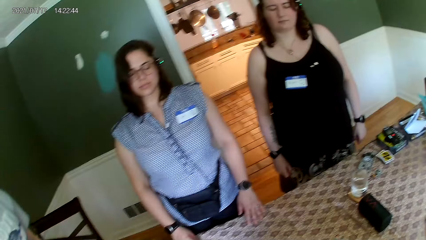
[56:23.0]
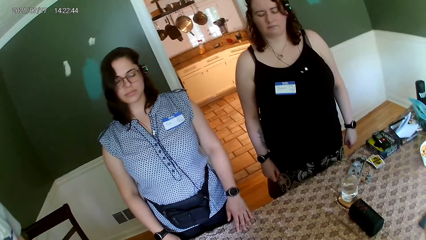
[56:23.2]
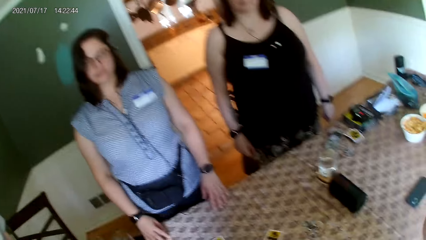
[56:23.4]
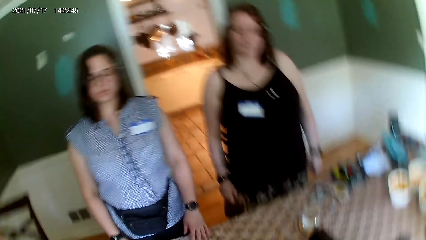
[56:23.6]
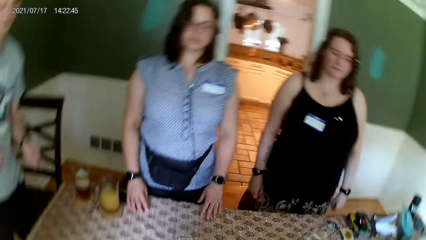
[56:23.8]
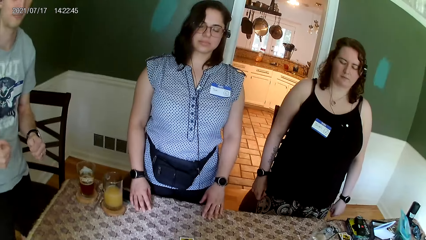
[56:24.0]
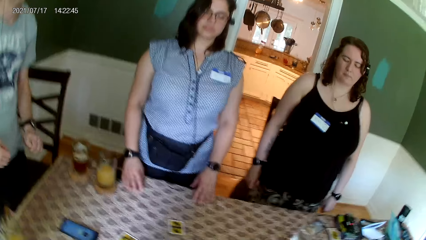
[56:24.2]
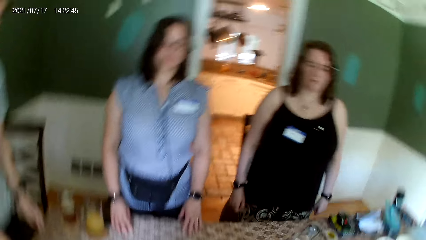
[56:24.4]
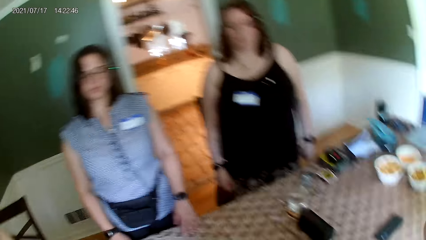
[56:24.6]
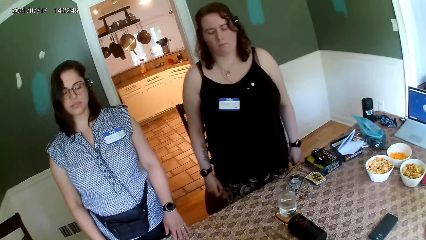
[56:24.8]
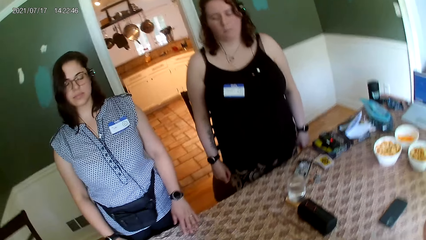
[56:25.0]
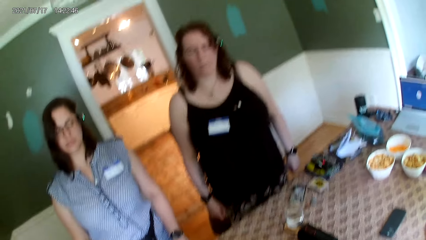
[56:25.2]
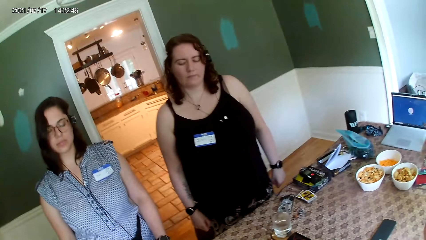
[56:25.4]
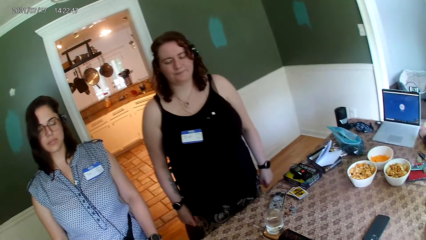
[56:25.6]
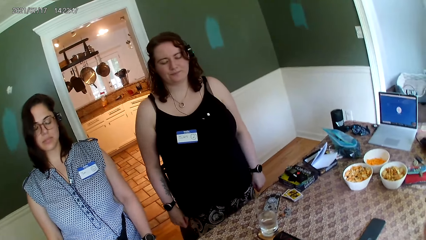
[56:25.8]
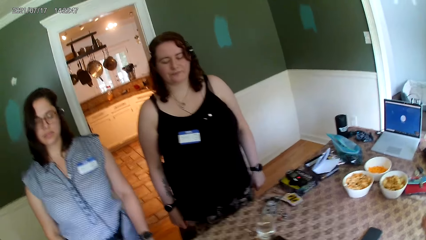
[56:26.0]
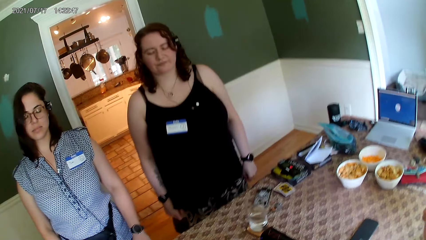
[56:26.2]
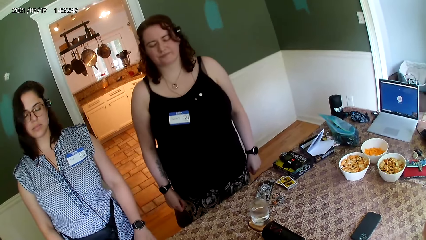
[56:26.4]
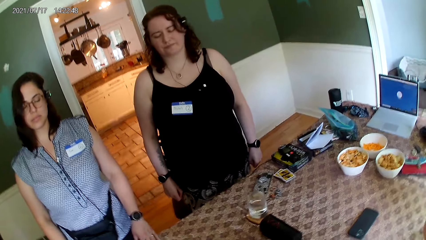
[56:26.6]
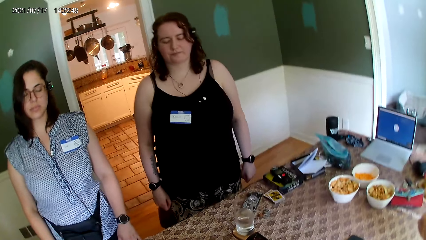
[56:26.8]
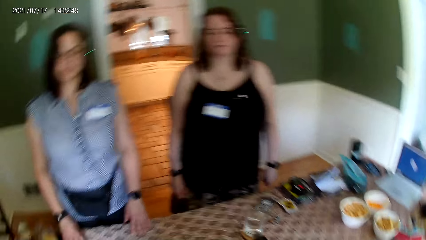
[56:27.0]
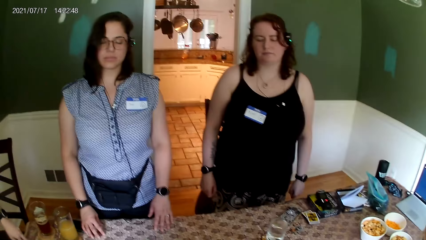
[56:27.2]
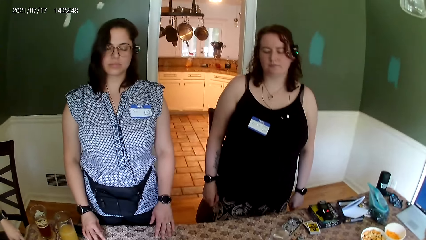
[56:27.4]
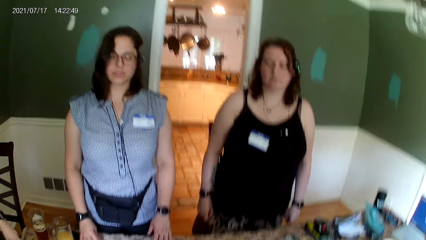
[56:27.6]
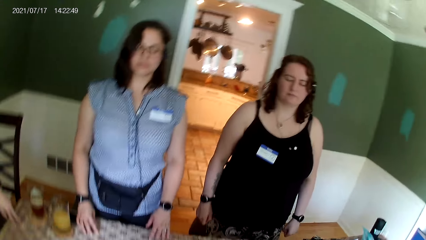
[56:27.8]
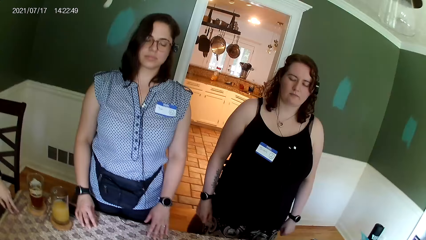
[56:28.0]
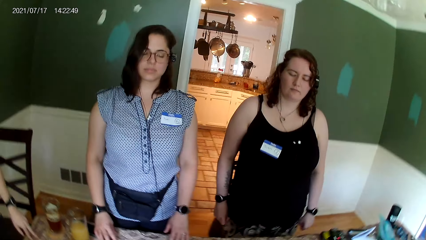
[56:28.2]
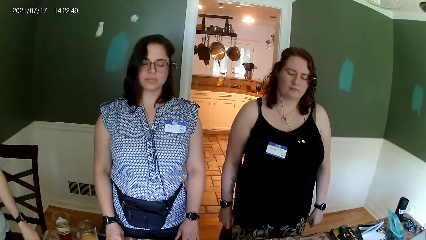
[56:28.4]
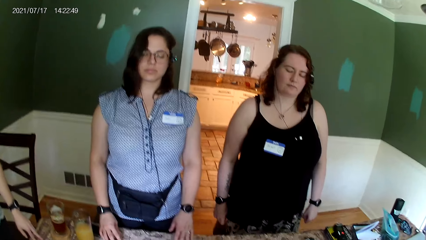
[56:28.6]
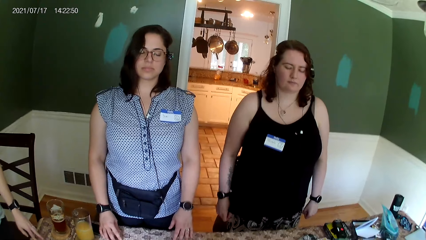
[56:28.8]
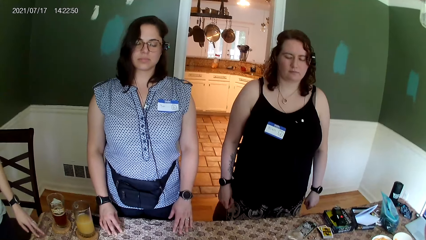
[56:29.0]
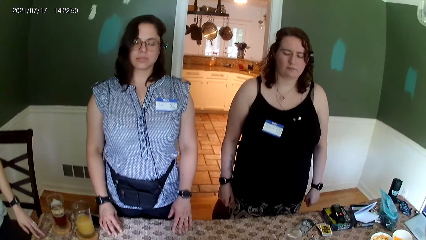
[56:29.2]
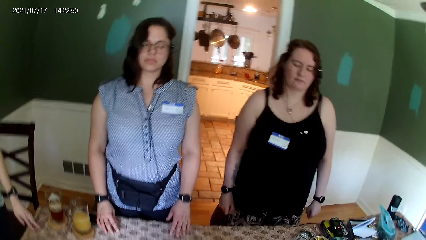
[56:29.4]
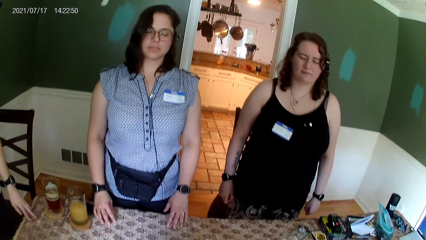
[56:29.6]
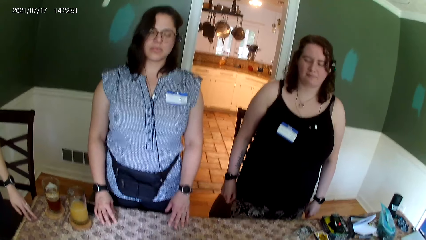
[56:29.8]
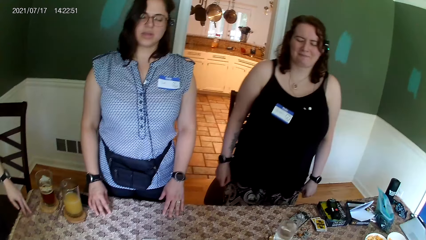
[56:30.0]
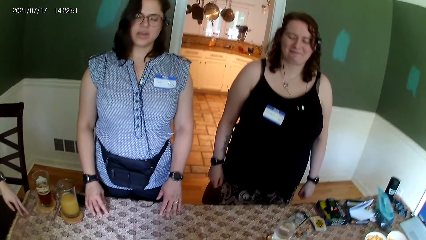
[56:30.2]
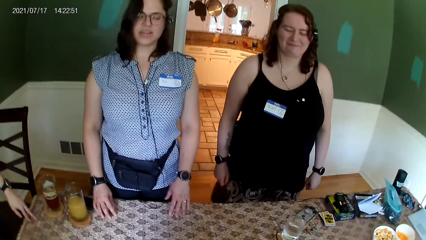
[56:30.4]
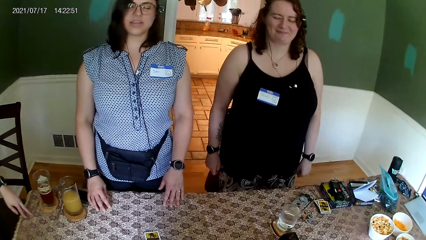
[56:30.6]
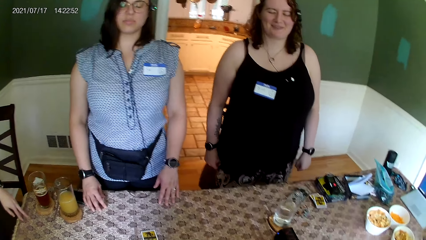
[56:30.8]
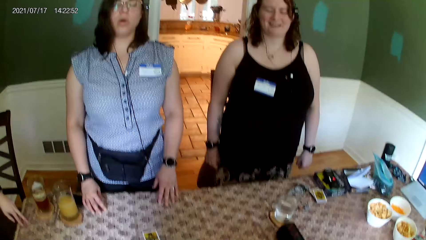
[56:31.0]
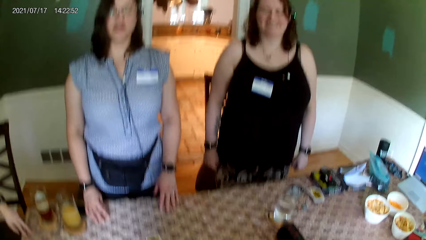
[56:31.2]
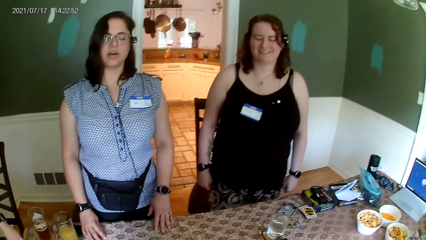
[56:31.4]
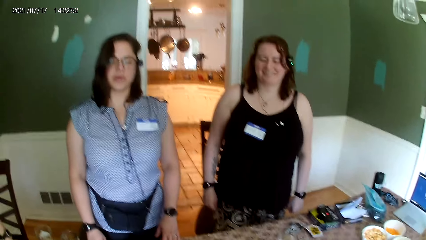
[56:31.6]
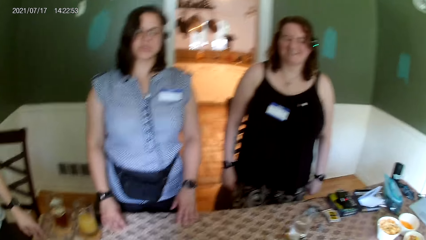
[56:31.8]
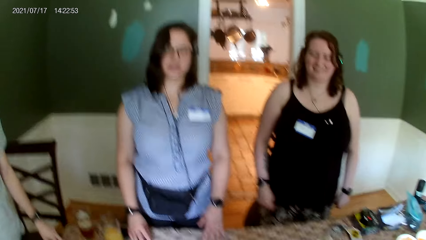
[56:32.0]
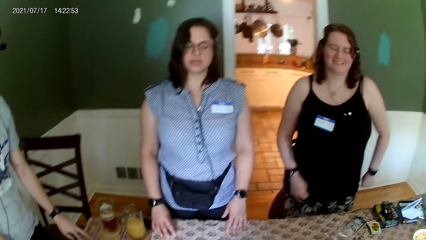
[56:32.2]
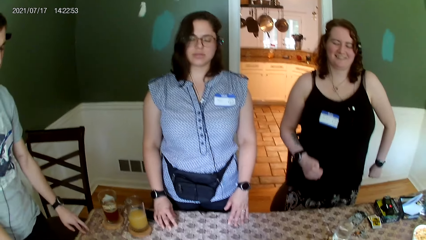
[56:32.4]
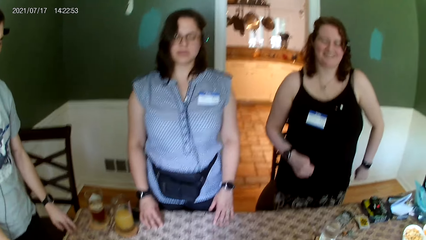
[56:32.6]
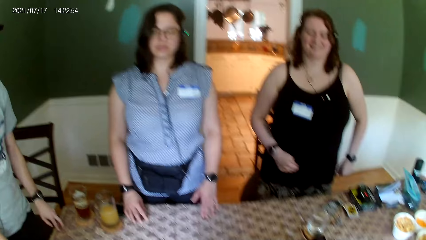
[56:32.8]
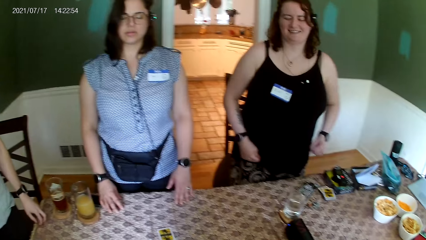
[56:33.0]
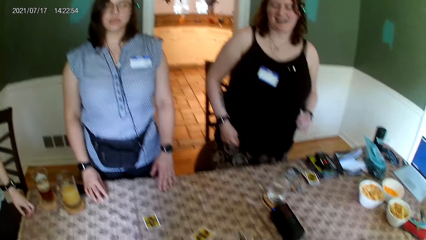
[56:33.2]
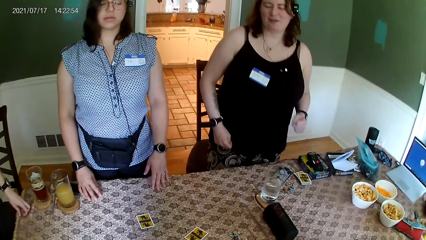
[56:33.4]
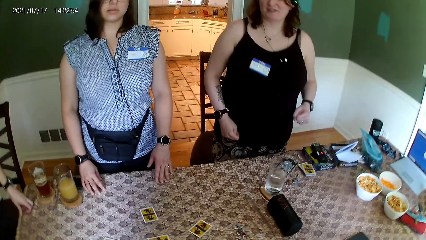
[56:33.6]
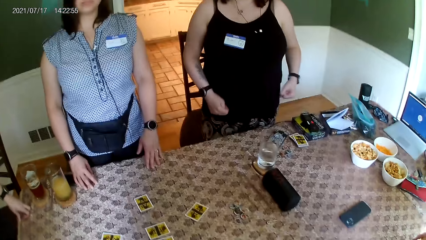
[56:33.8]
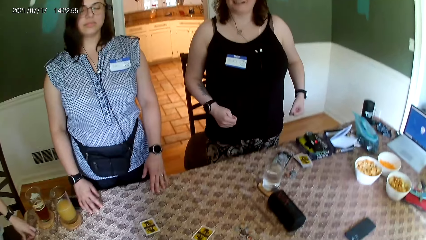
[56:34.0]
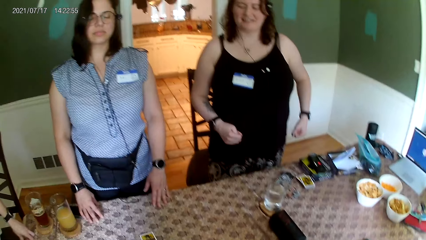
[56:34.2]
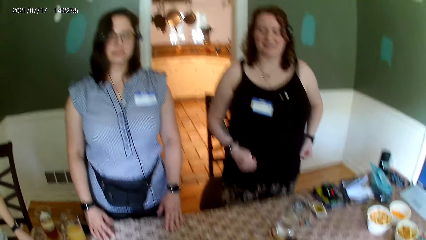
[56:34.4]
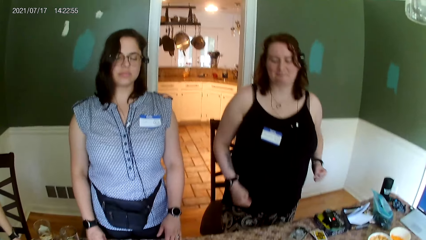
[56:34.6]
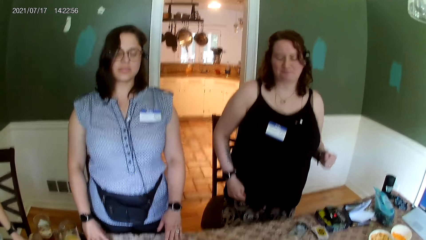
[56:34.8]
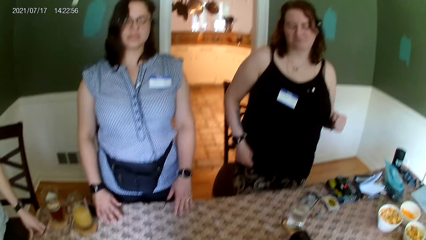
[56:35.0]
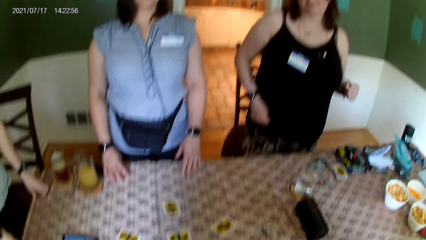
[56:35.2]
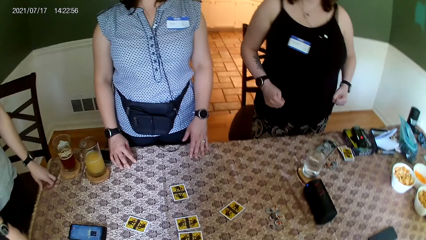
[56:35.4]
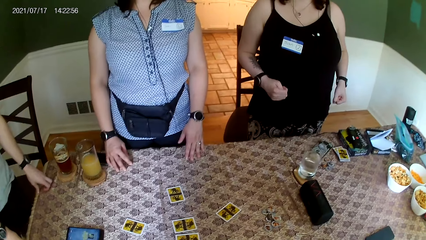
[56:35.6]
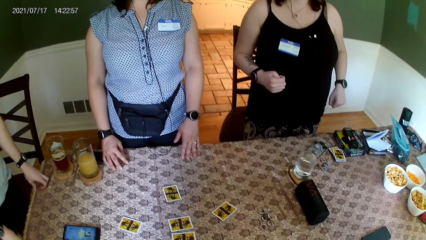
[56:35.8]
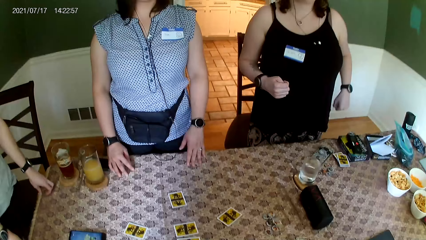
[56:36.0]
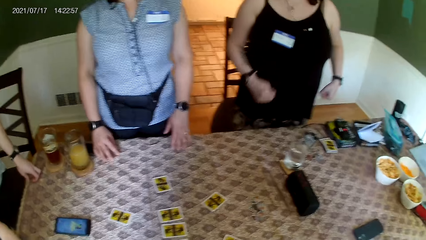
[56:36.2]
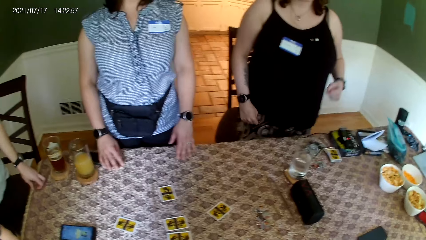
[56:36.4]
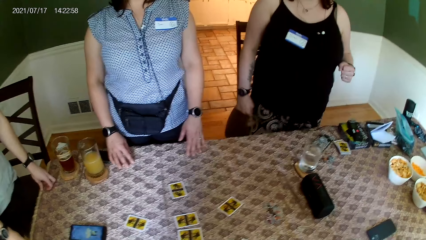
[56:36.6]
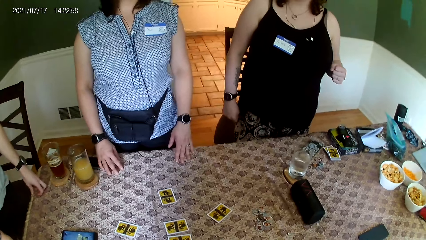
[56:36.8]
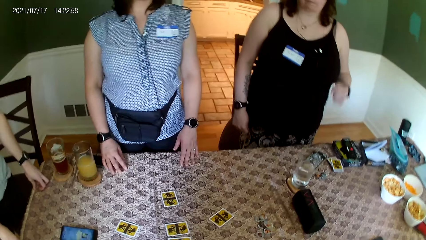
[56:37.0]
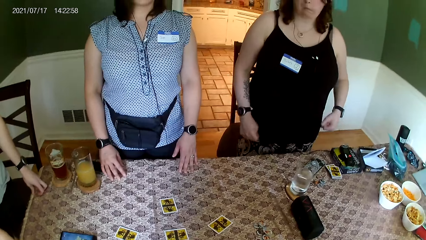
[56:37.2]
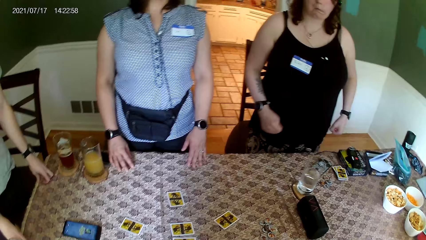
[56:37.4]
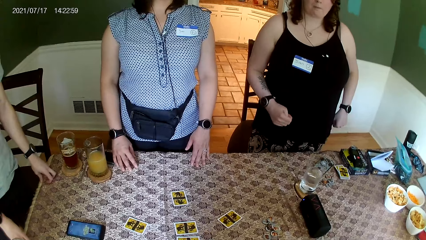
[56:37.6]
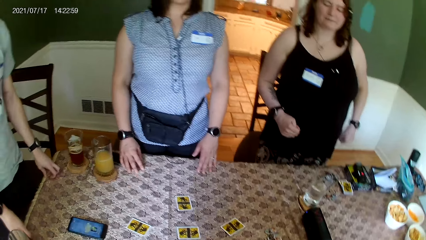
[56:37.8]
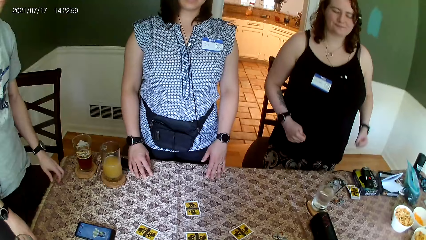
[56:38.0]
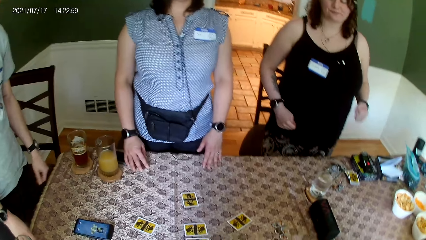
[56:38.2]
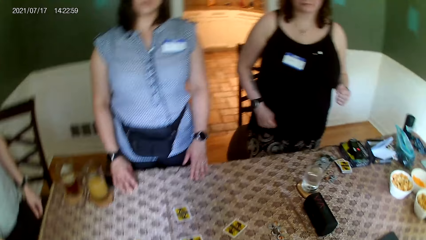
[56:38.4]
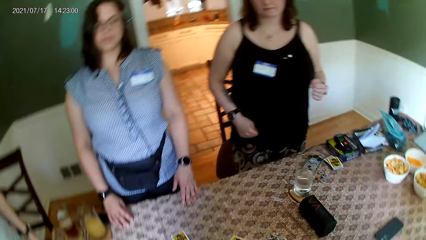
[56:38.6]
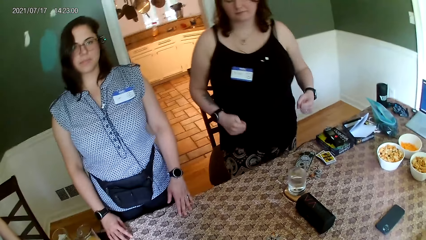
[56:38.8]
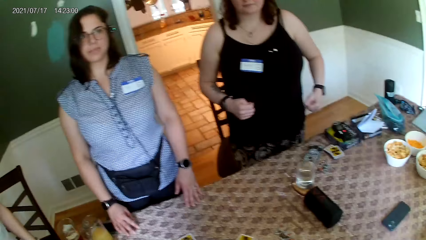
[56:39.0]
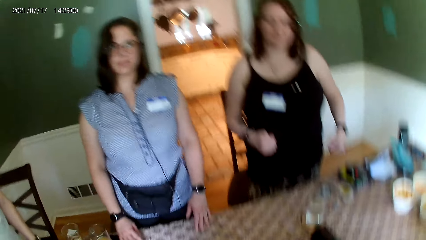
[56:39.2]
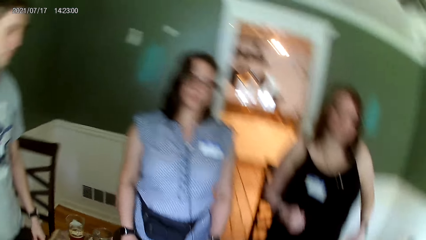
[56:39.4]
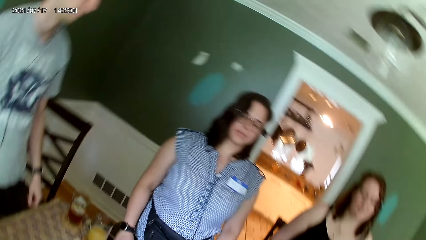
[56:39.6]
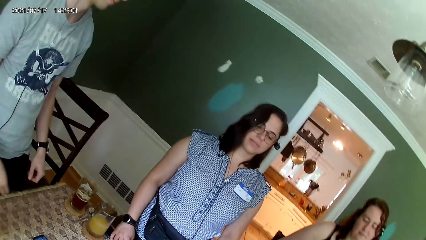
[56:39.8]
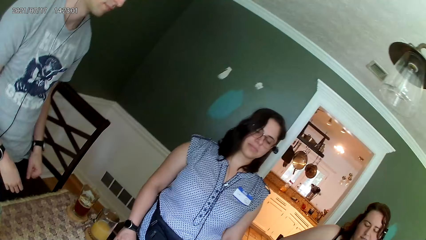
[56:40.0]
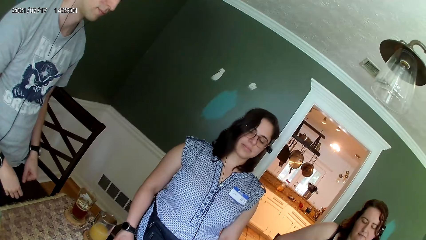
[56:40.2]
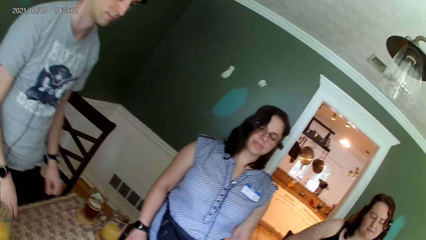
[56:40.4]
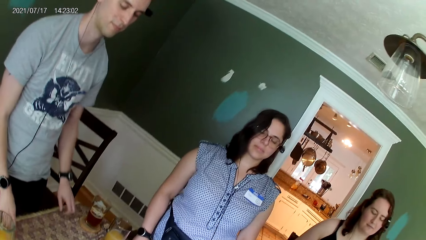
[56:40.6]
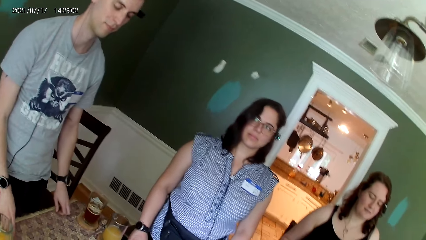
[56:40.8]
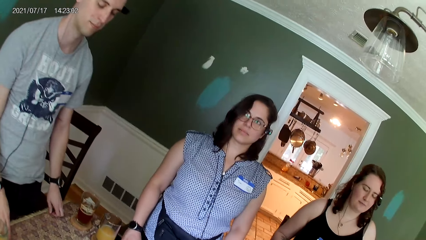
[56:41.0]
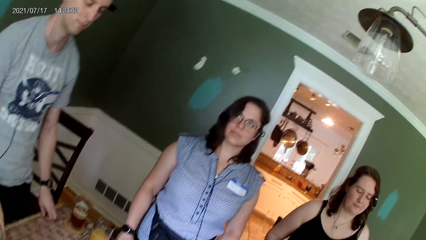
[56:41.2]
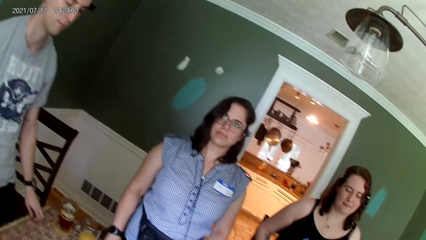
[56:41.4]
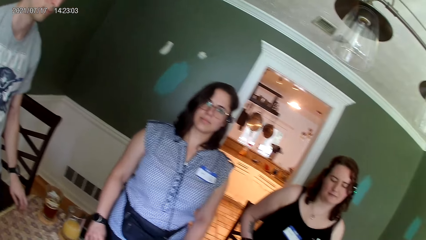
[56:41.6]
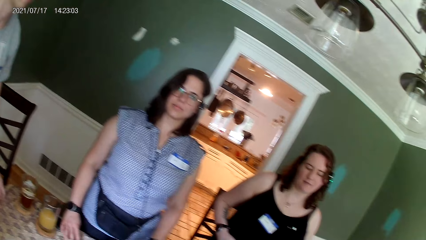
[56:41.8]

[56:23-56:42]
The camera wearer converses with a male. They dance to the tune.
